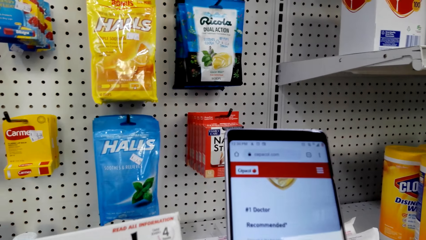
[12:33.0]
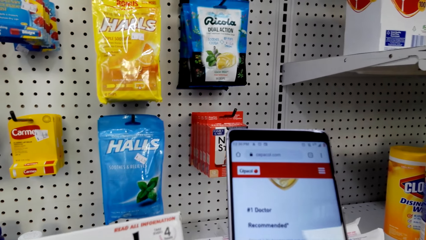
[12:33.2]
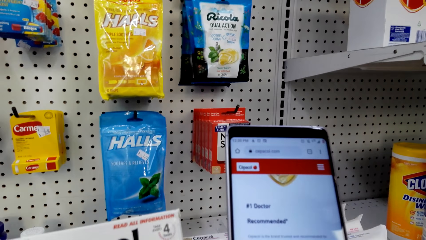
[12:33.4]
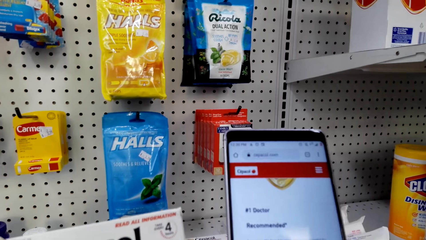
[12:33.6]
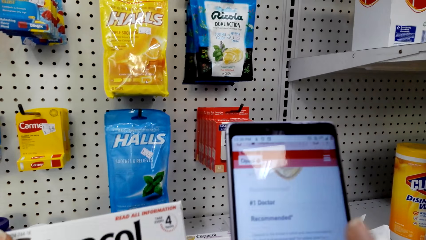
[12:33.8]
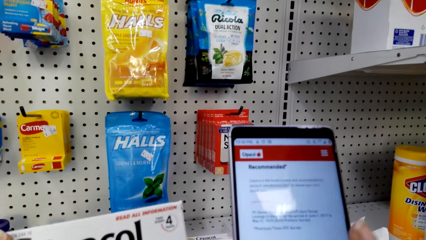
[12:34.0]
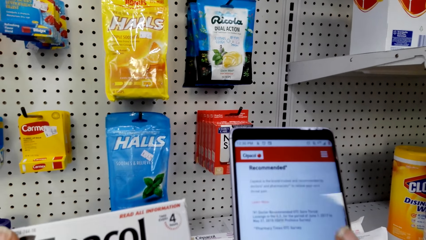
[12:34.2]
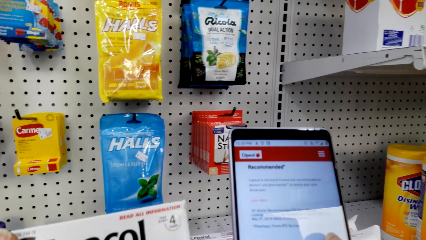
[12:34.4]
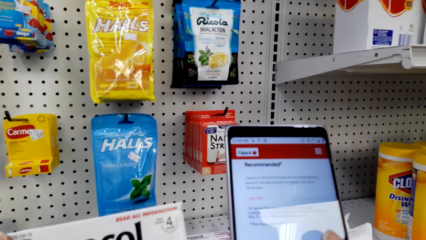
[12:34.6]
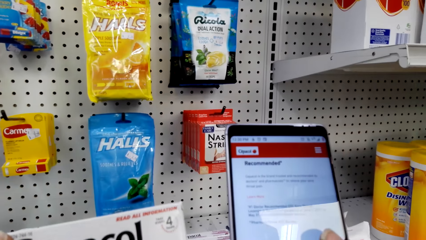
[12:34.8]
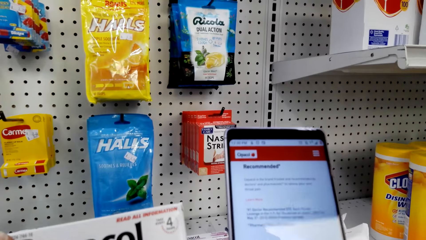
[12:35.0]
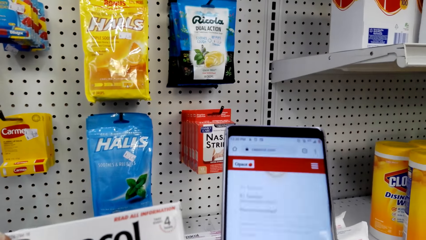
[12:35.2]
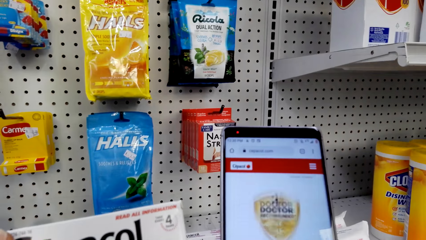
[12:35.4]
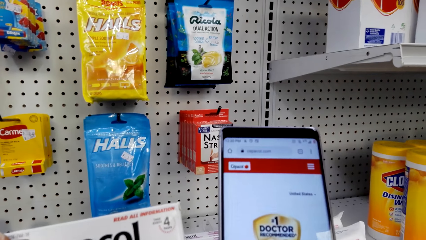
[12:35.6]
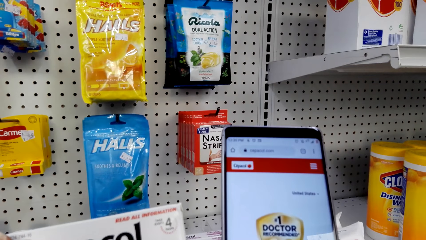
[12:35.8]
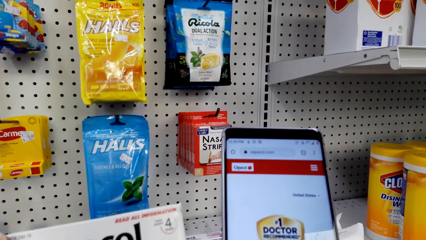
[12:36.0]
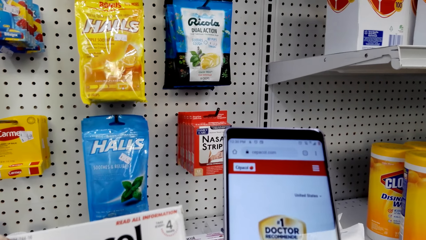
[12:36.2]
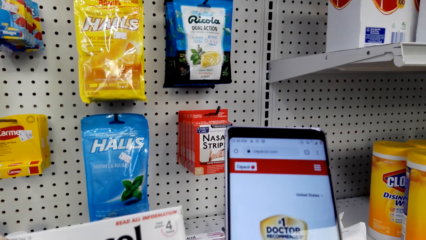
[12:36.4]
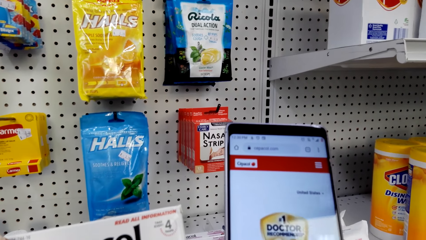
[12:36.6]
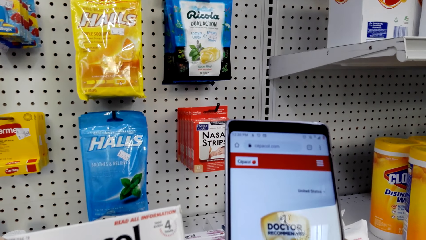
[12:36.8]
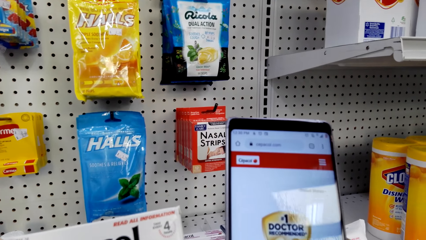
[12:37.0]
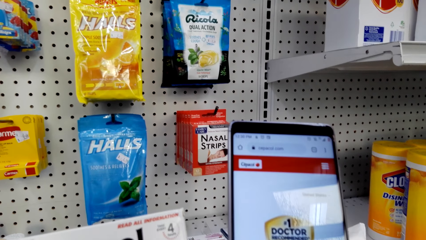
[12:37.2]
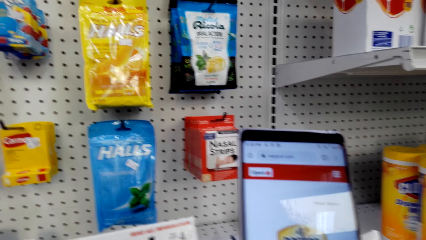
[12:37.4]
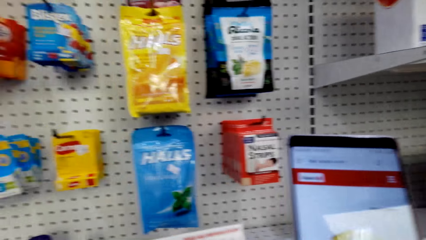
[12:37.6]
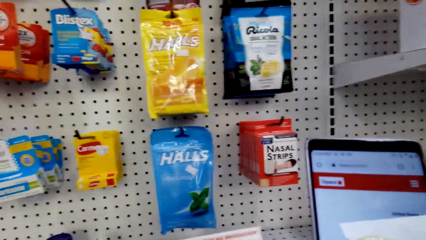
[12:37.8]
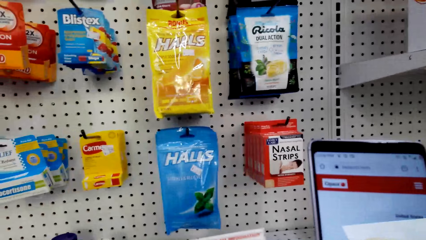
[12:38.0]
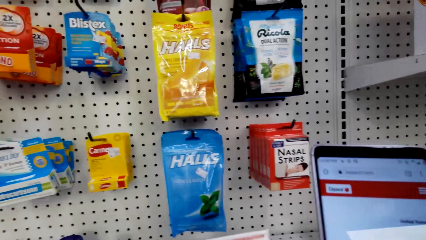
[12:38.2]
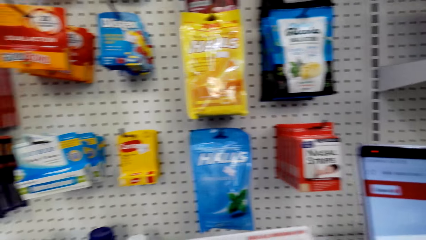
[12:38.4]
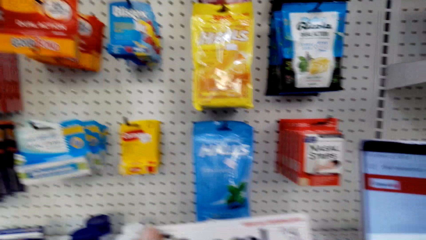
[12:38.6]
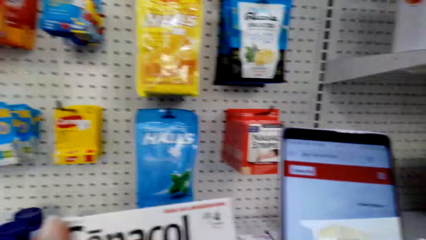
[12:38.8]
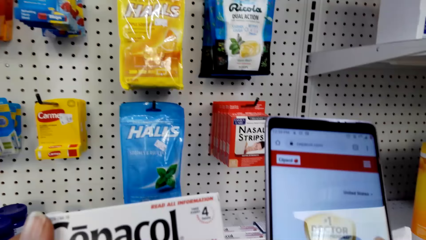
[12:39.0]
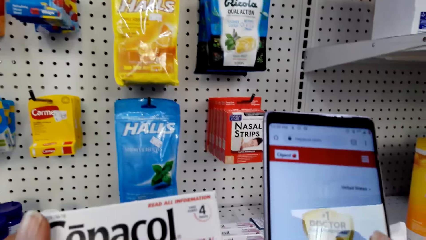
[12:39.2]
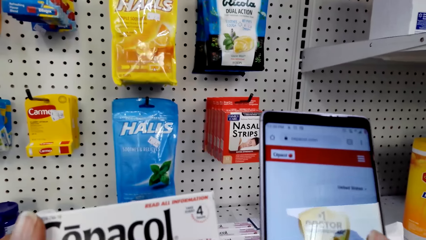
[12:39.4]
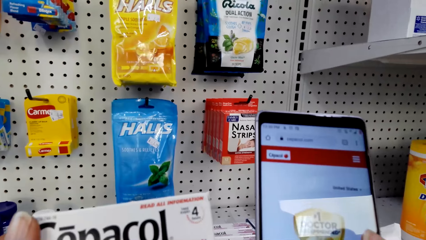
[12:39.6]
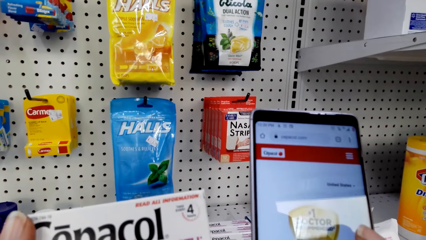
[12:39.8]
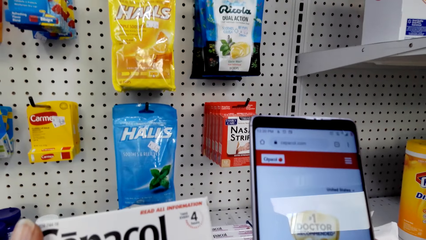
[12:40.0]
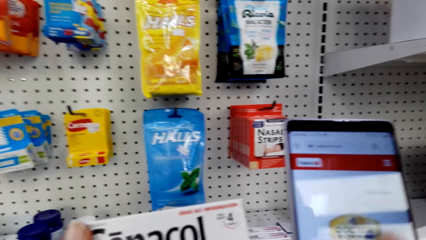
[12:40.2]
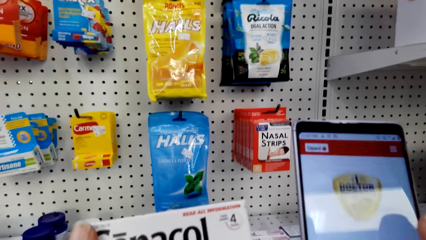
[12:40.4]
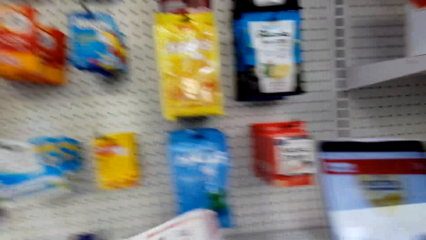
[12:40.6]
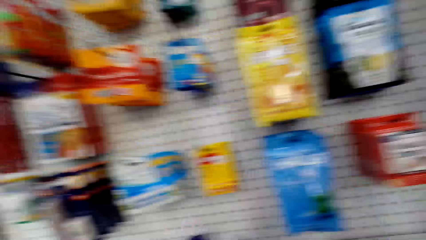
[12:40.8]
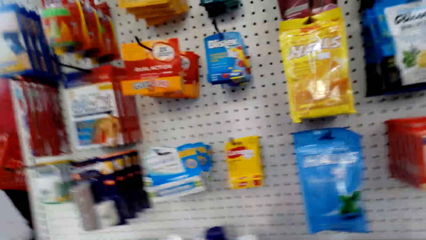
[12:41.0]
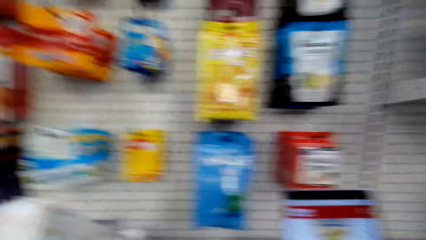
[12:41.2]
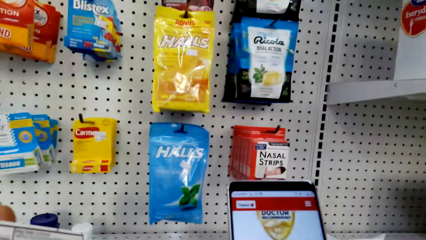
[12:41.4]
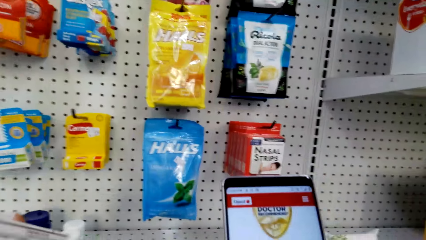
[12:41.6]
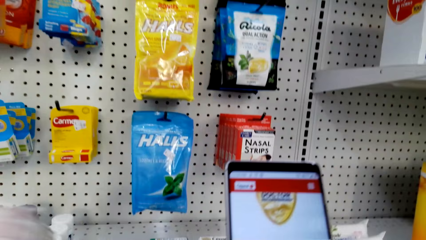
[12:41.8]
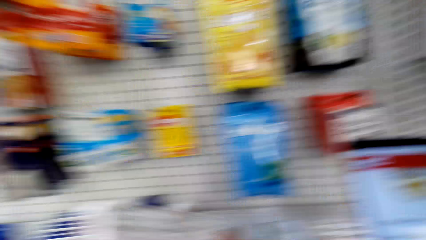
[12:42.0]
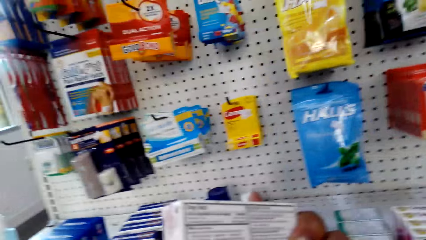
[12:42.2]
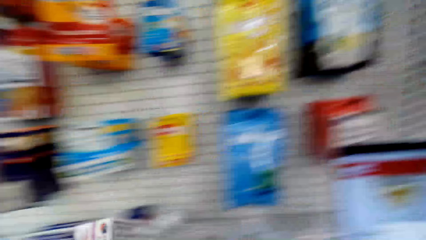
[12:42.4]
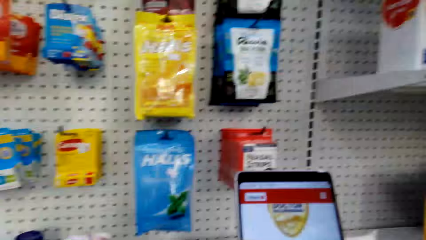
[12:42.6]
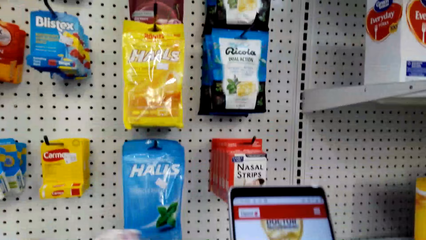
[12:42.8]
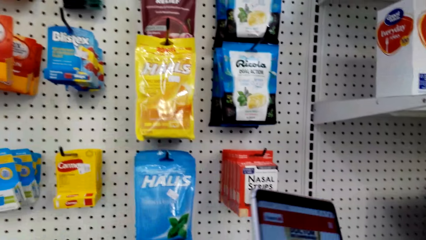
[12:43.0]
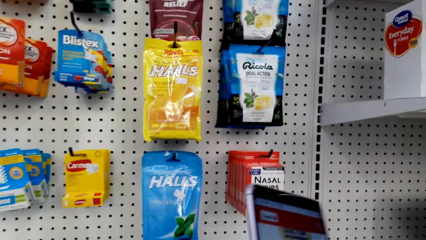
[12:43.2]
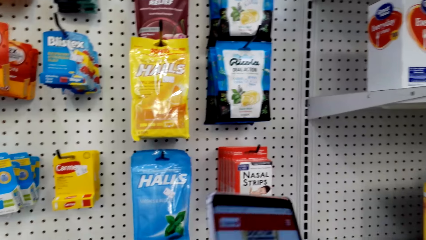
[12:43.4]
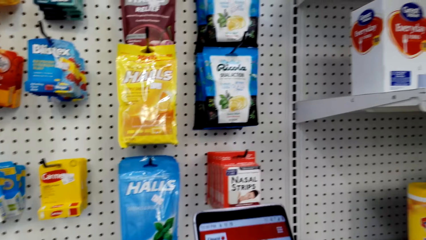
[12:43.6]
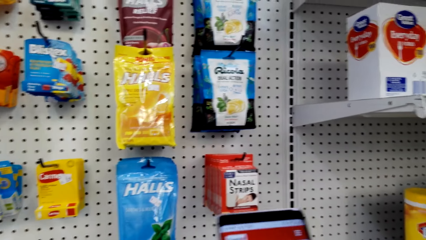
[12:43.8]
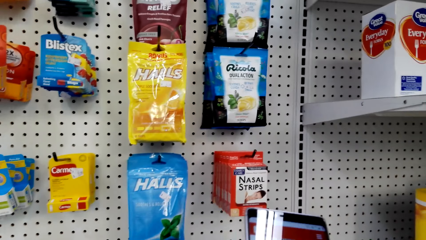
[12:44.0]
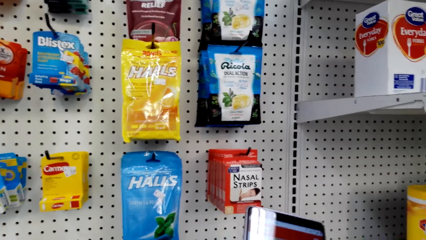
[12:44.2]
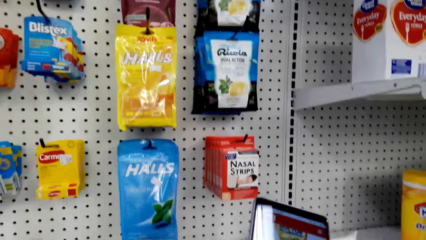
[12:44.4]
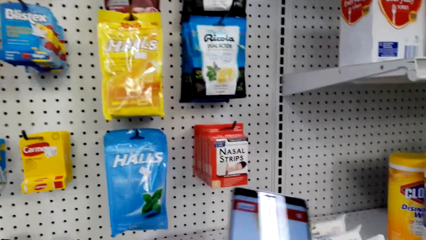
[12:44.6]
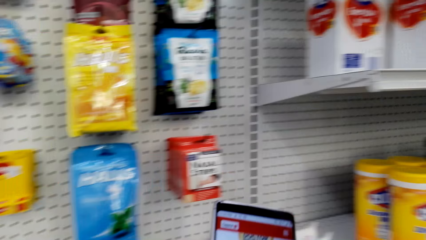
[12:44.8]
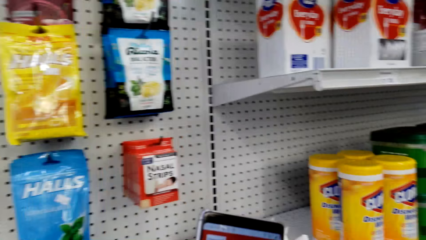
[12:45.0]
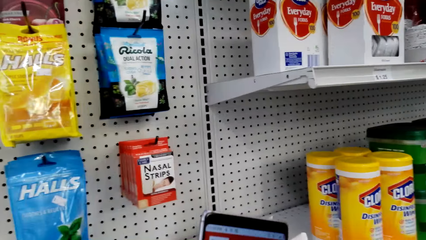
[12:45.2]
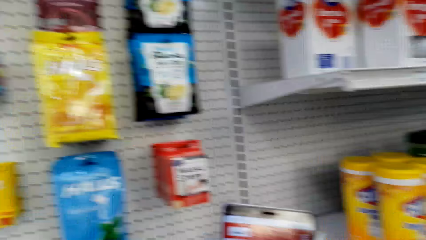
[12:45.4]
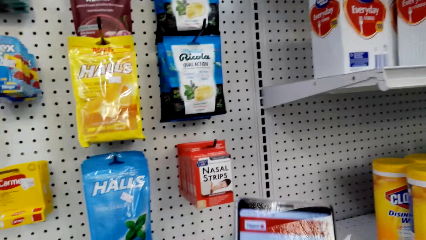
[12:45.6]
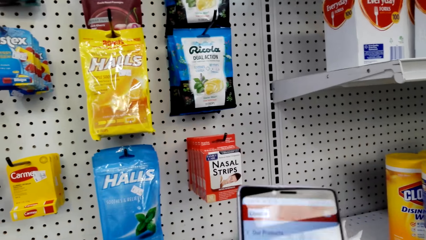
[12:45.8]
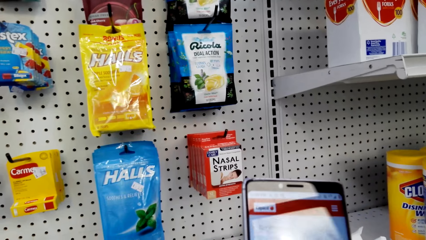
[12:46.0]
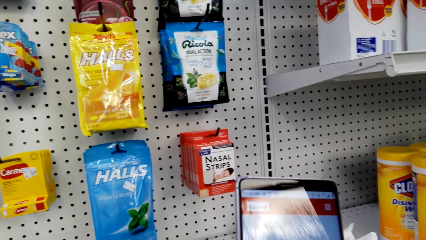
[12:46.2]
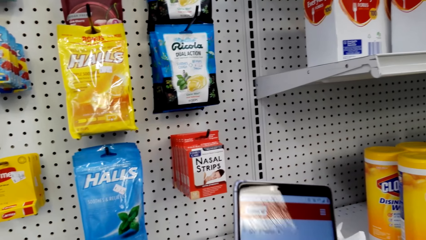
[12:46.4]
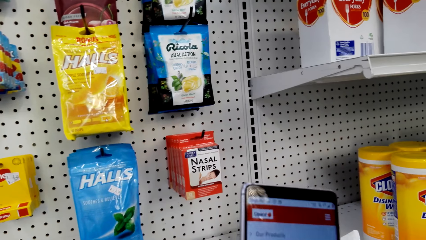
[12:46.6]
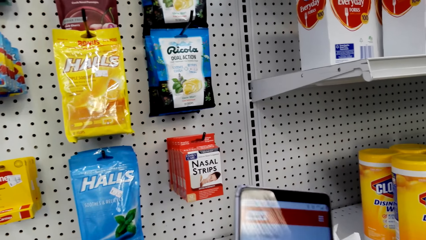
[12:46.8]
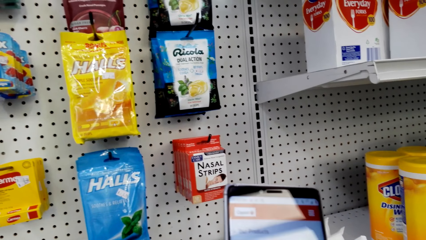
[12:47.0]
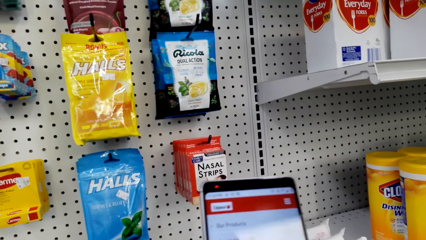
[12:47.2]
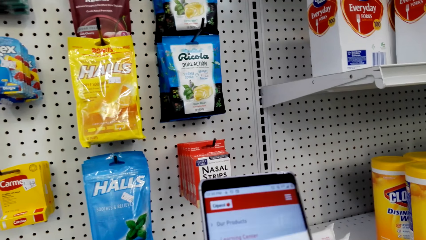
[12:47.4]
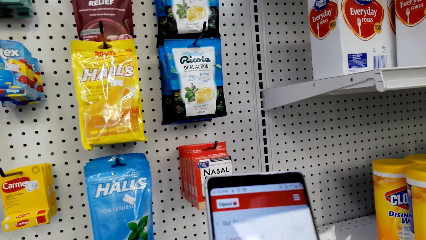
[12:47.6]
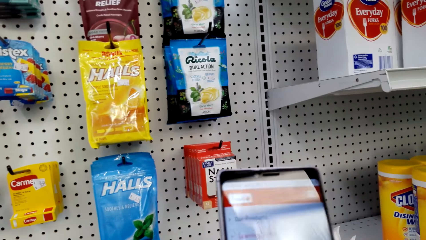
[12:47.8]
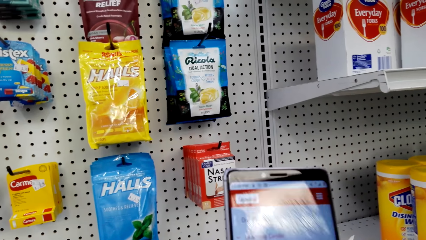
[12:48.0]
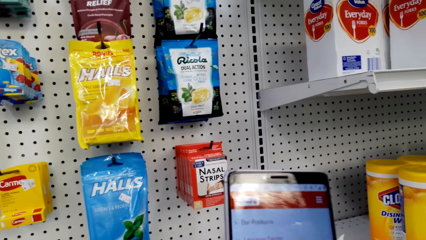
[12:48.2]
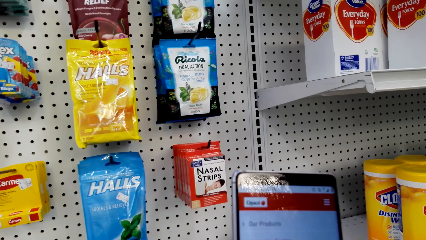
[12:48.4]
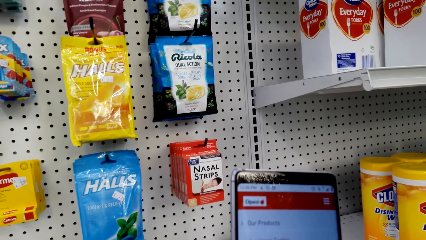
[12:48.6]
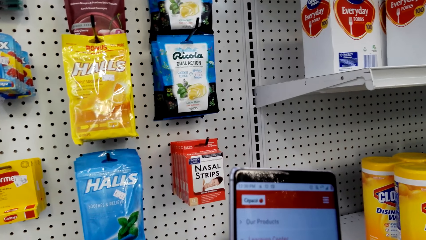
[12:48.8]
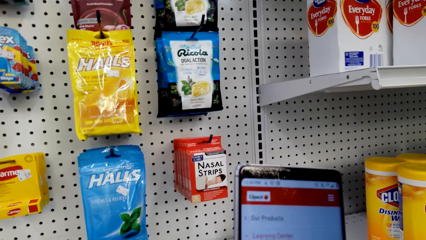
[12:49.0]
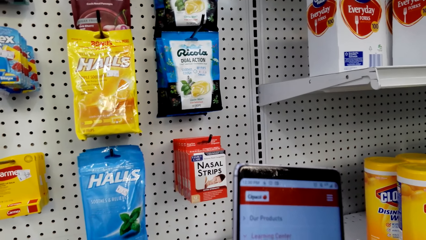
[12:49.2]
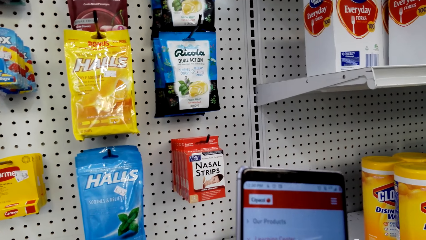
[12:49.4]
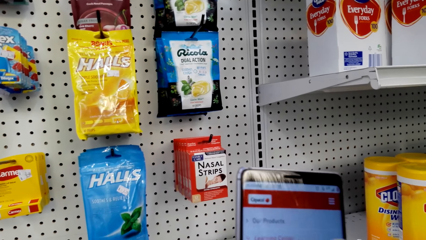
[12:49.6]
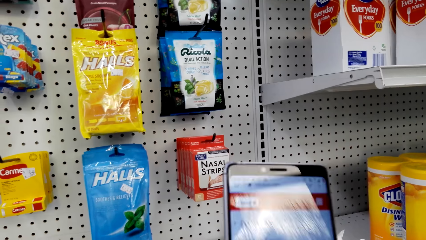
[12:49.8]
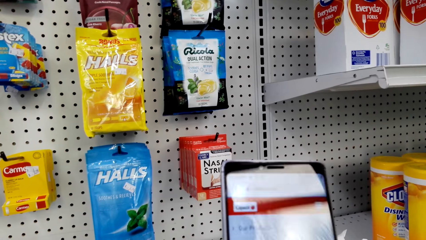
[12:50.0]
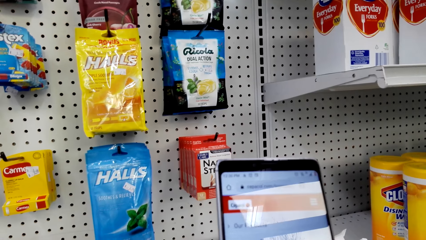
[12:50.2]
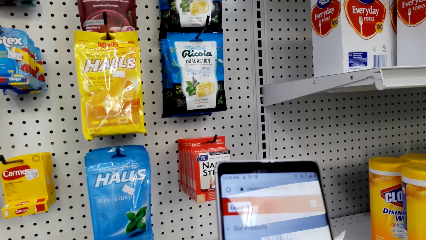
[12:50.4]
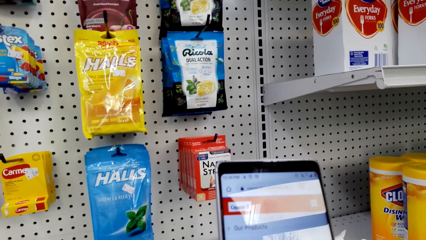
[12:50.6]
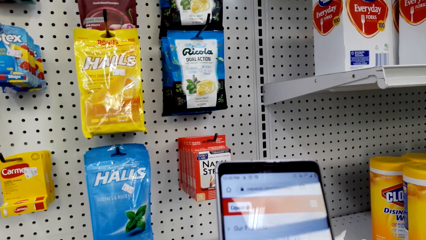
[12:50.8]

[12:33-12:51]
The camera wearer scrolls the phone. They look around. They scroll the phone. They look around. They stare at the phone.
